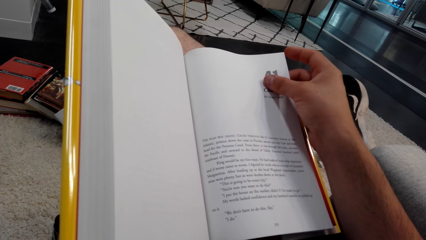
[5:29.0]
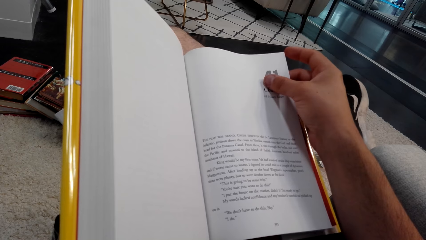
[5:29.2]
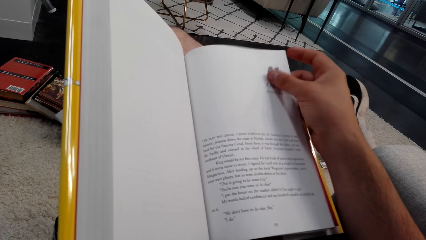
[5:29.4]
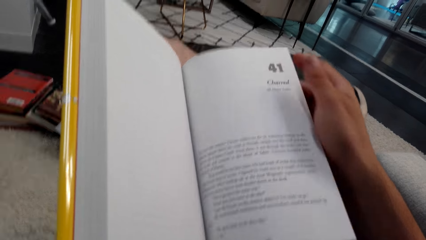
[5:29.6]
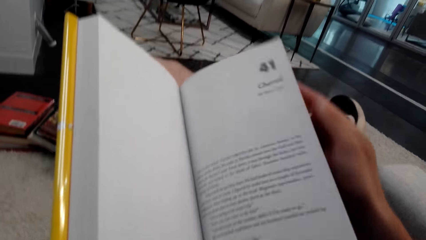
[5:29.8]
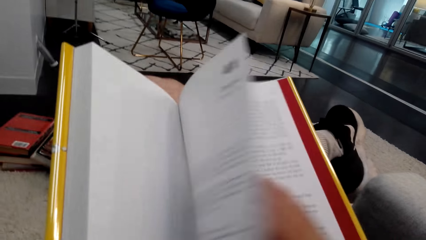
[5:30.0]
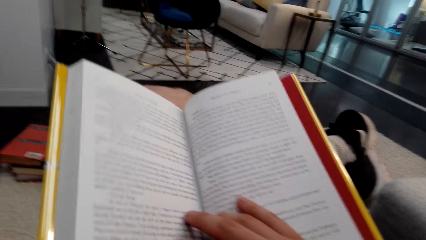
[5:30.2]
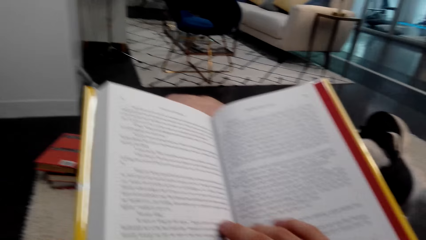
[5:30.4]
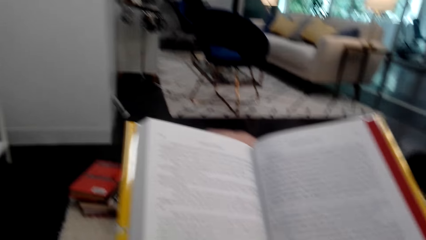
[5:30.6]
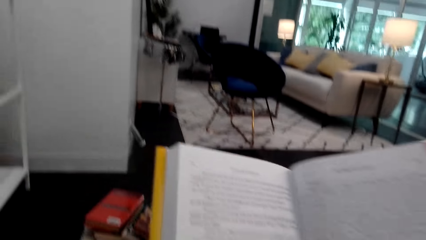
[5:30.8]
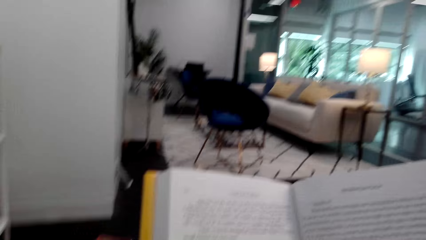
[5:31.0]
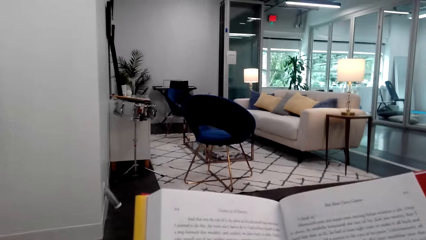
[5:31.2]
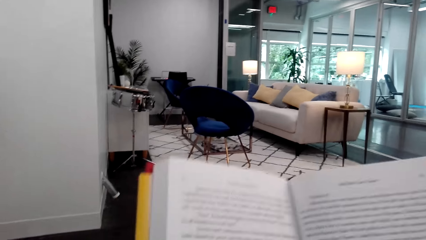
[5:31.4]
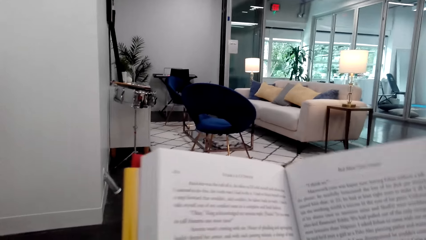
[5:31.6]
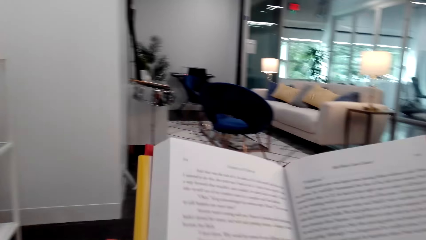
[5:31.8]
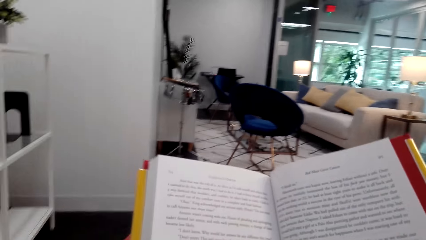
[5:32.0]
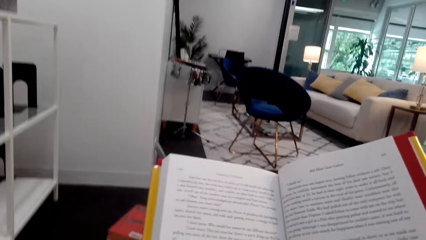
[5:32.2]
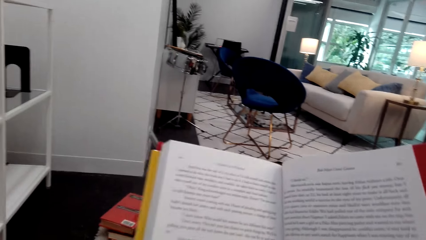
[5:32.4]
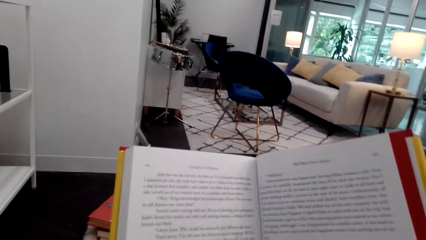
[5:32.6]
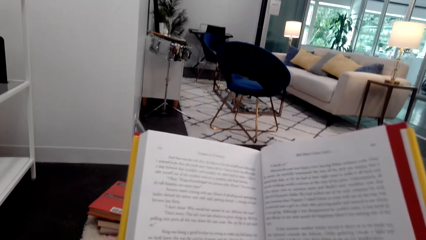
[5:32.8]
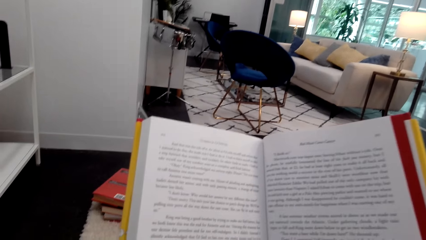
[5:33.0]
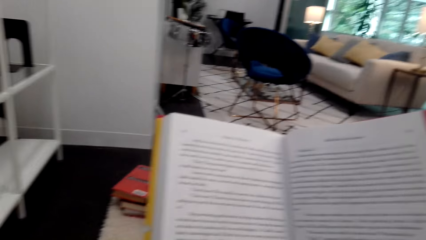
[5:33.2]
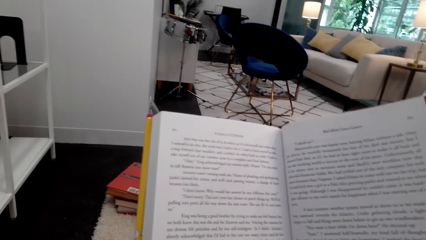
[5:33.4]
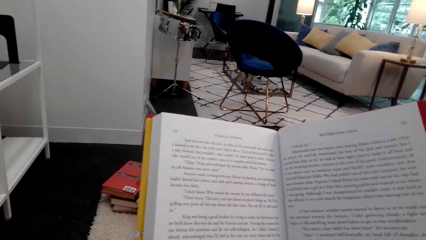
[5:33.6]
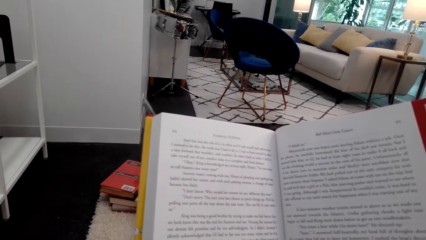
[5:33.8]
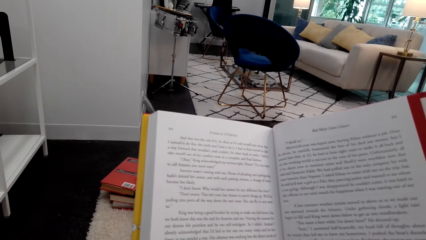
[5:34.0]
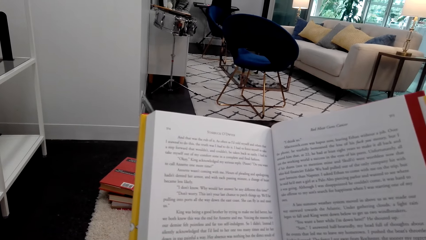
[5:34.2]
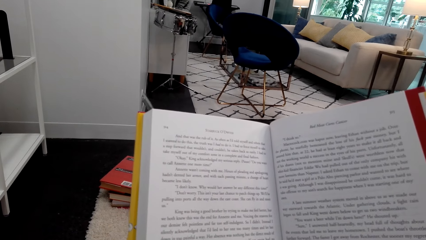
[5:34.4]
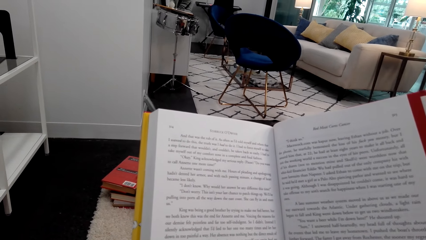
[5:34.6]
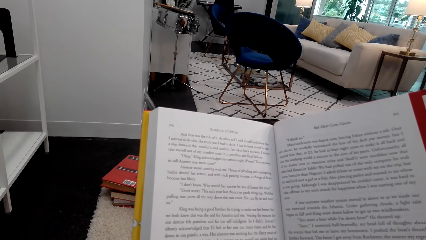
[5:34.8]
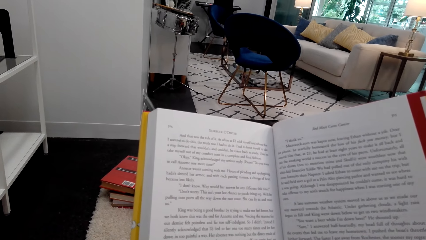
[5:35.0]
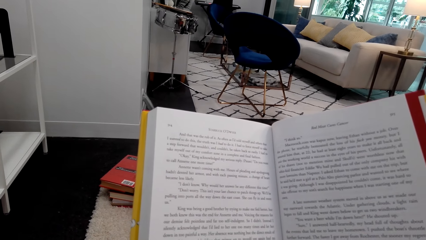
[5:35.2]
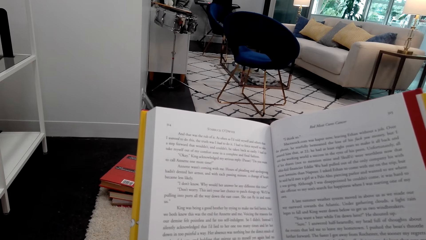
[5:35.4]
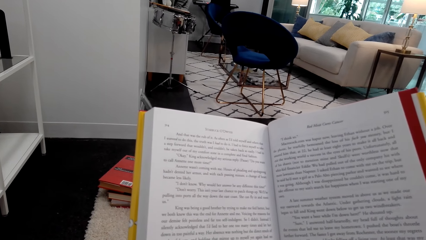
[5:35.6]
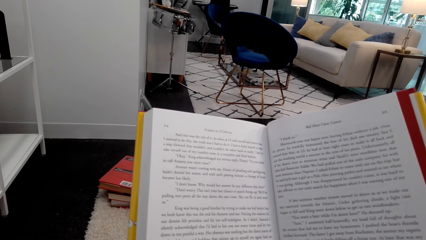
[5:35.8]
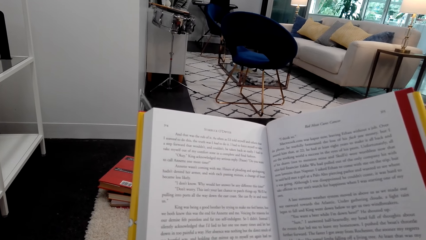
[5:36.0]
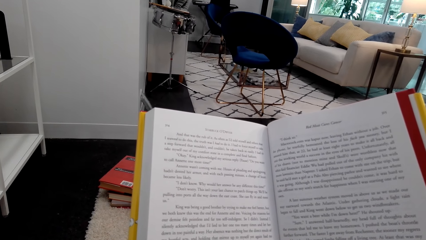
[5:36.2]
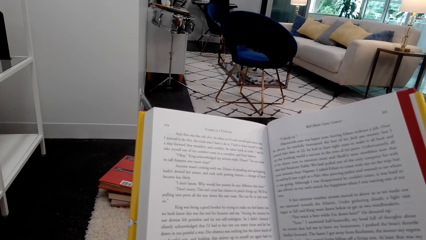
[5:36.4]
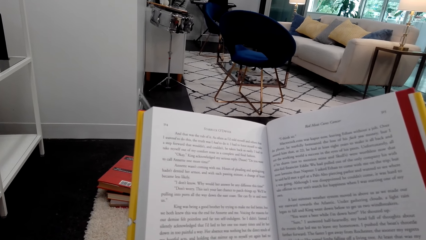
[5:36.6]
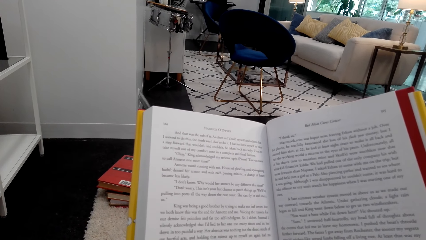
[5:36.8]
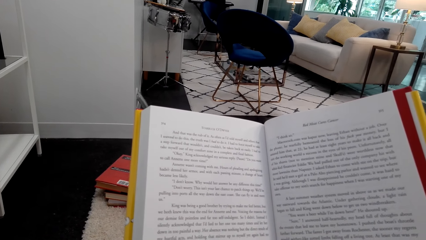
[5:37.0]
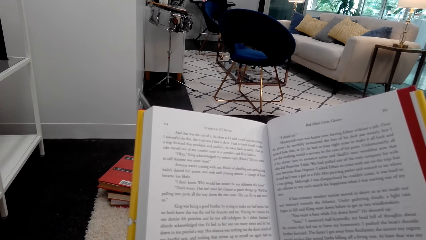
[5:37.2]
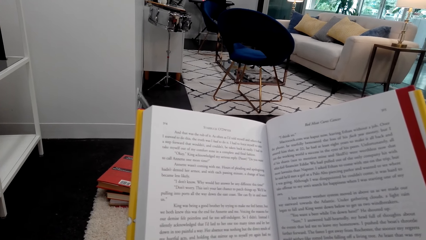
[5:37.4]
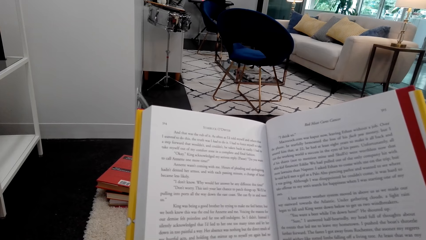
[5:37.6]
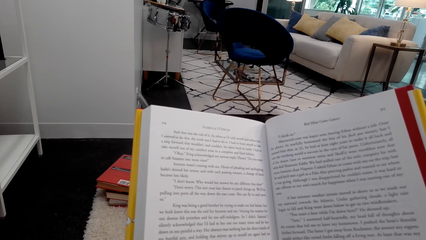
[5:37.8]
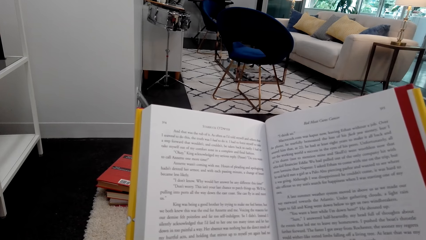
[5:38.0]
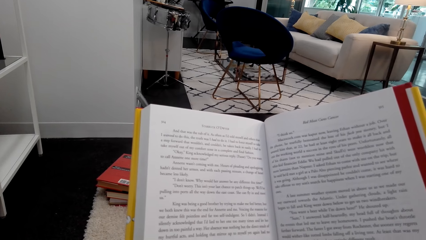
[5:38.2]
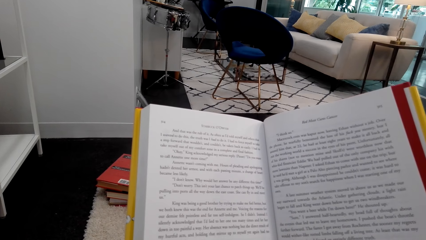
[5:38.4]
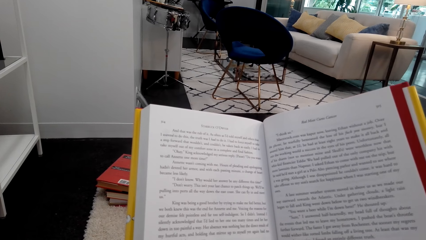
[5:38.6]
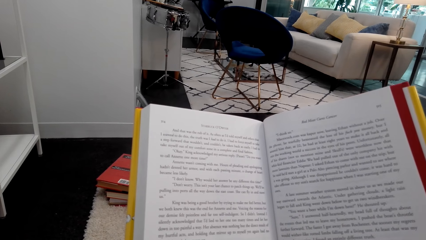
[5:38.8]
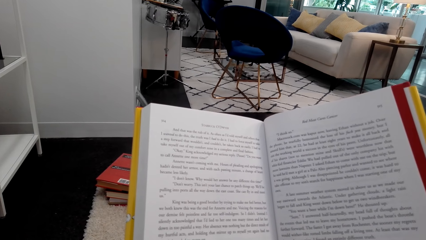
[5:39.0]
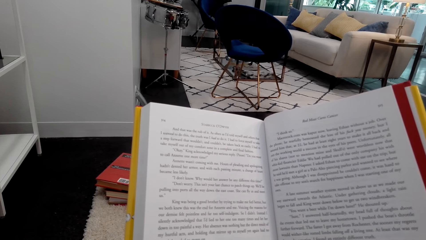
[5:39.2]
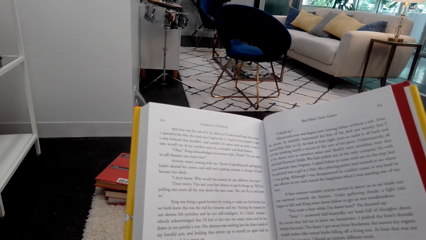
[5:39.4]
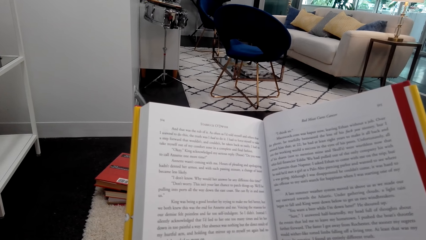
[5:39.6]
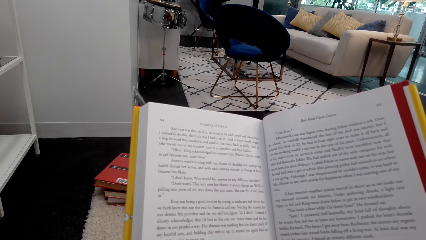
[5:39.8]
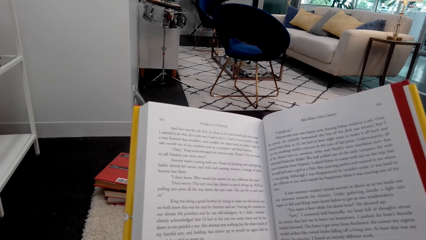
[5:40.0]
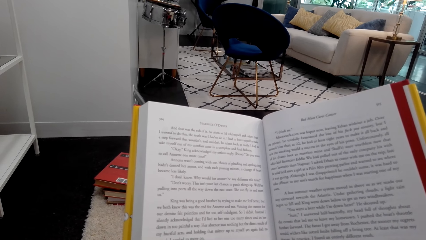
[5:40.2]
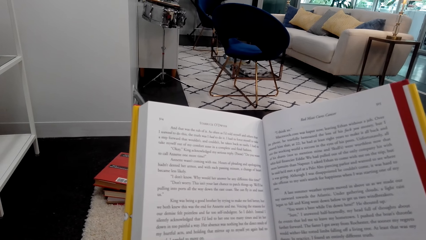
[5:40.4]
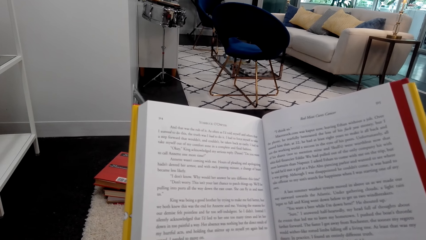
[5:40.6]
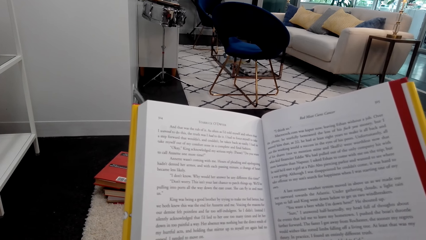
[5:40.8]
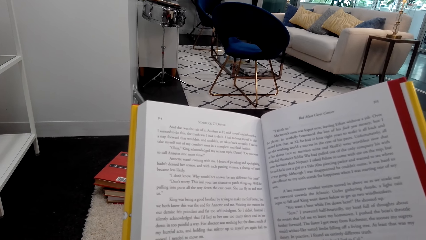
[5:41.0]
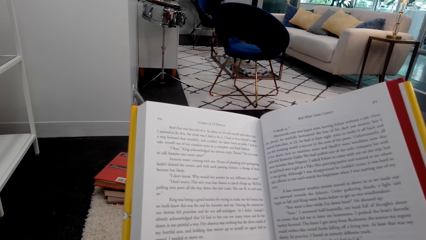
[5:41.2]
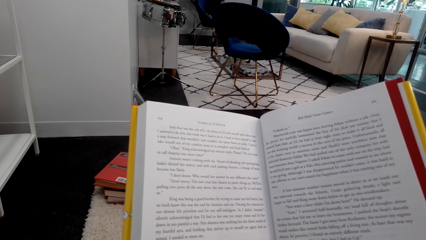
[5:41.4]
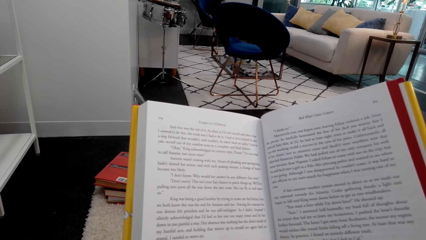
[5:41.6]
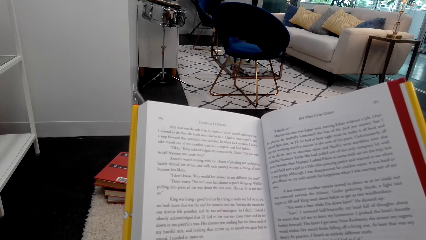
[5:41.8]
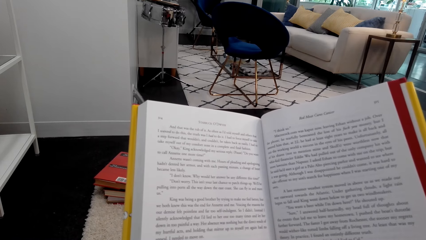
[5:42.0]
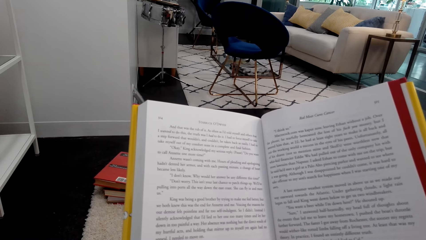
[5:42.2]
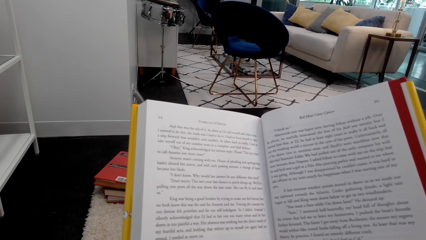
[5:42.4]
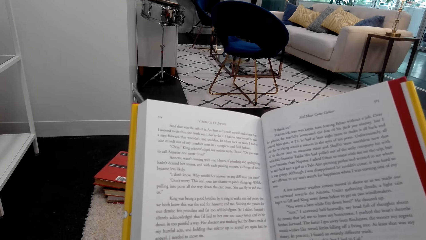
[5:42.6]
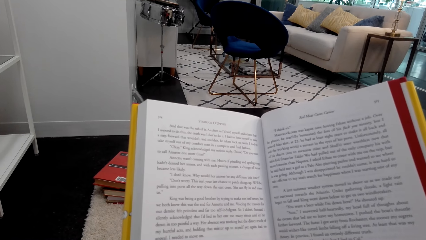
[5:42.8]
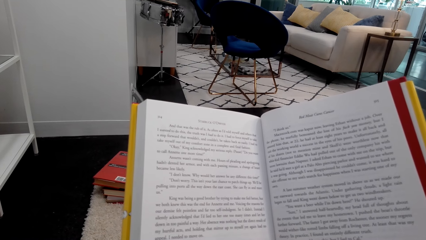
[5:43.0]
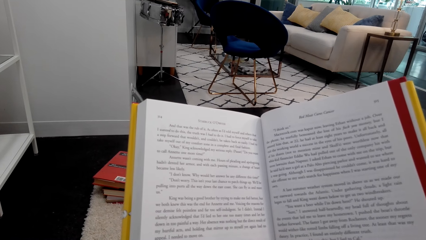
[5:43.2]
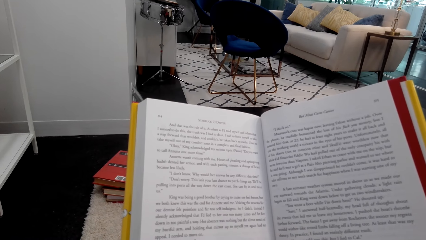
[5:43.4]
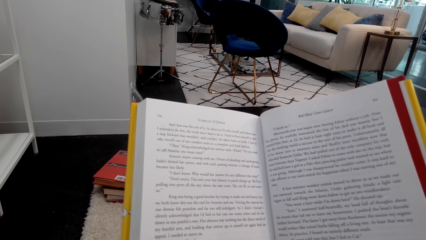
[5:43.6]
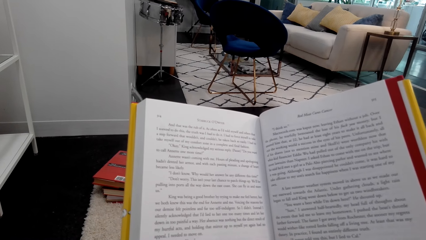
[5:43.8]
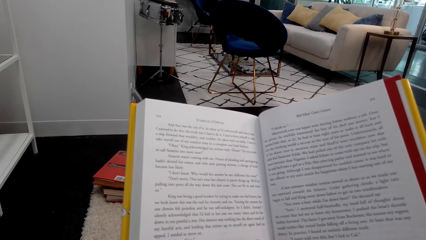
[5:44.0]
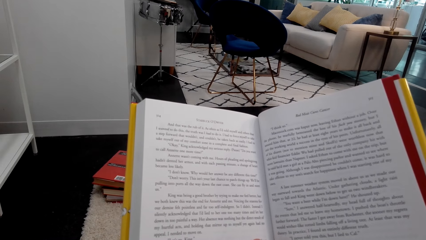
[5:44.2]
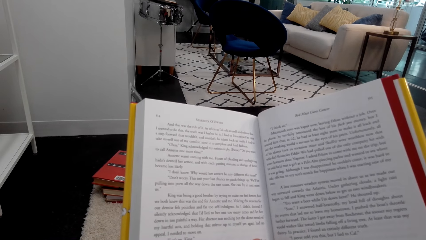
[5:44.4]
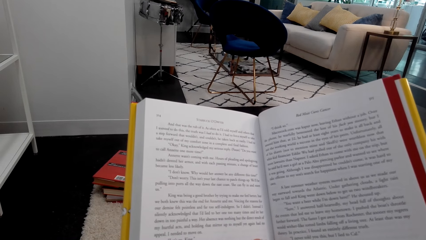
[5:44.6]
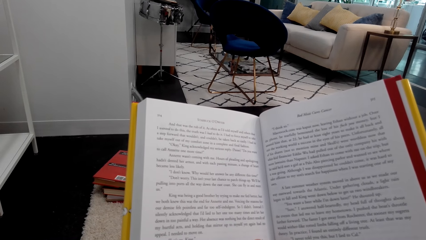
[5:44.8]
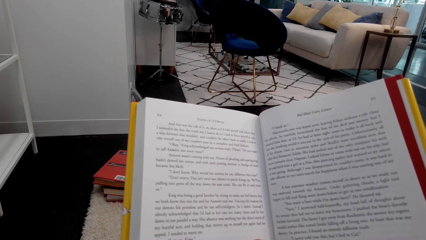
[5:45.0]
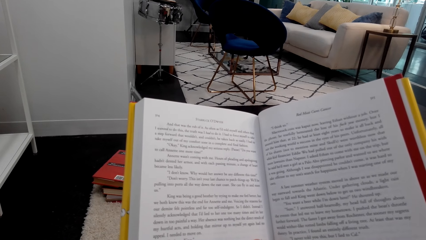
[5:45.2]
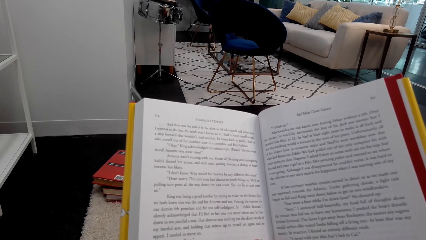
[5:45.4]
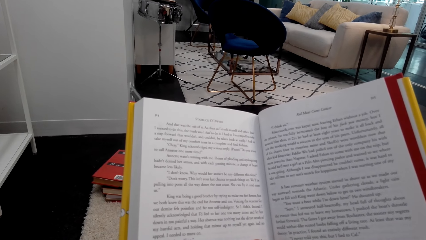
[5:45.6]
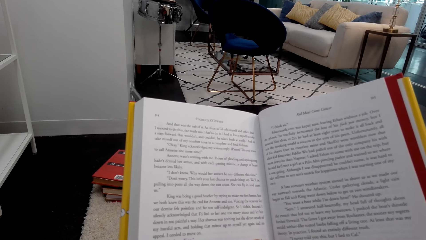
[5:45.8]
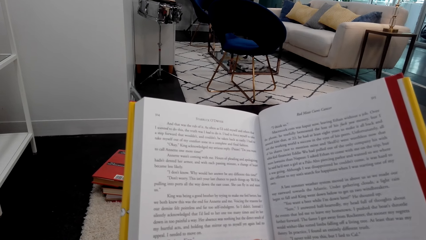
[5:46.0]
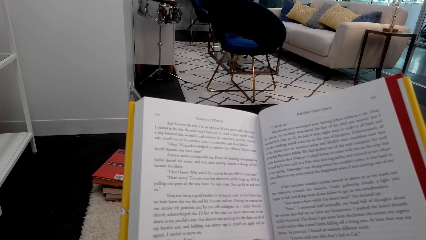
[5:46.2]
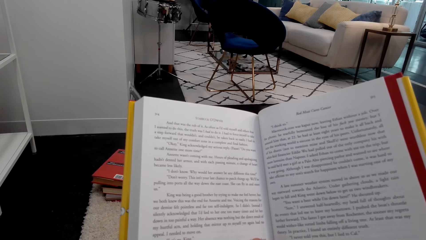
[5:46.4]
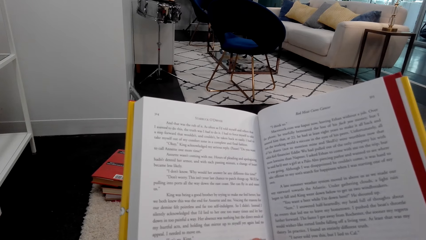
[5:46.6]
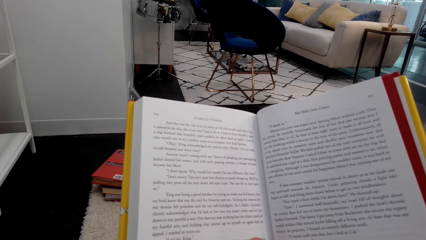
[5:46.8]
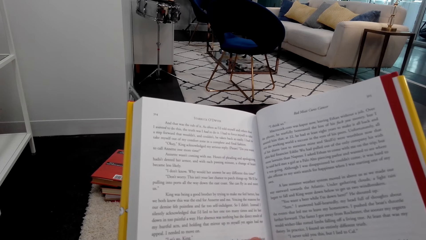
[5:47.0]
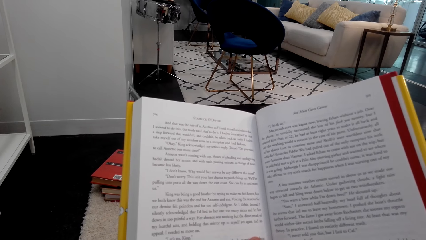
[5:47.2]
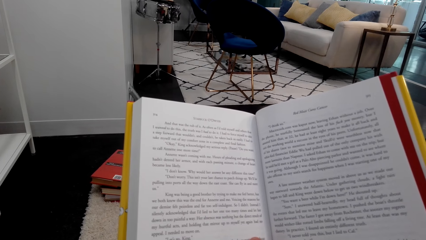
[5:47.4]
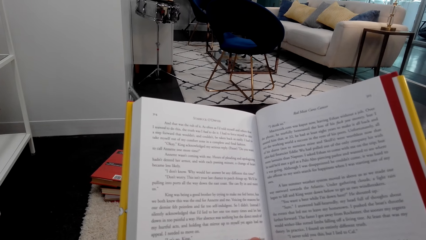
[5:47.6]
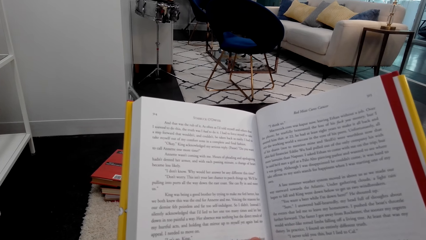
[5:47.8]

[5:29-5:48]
The camera wearer opens another page in the novel. They lift the book. They read the novel book.
